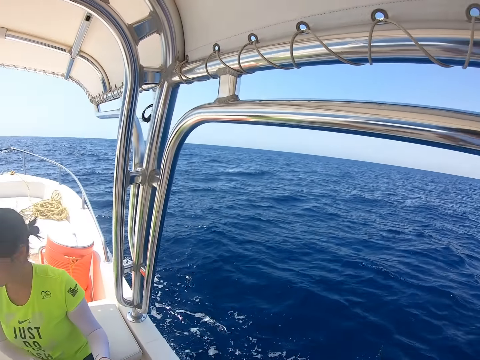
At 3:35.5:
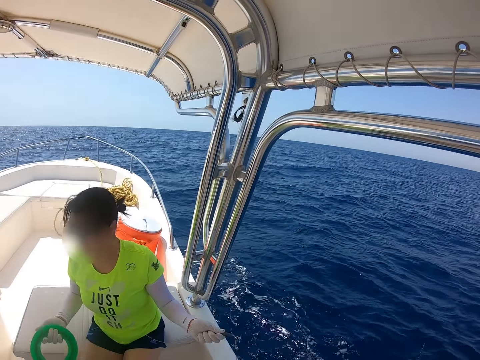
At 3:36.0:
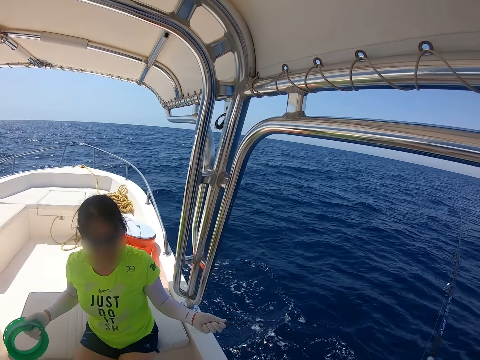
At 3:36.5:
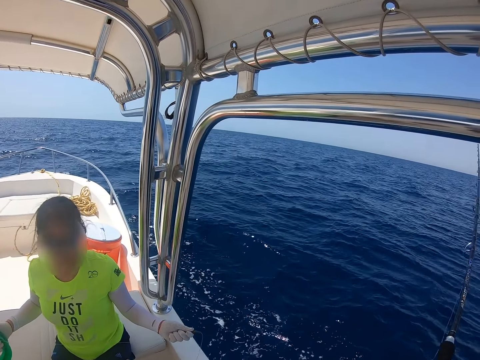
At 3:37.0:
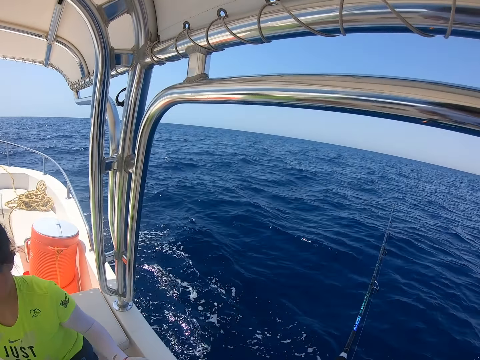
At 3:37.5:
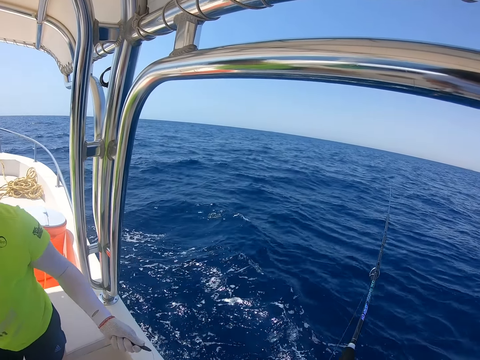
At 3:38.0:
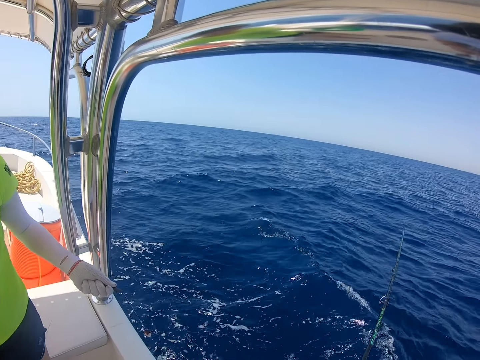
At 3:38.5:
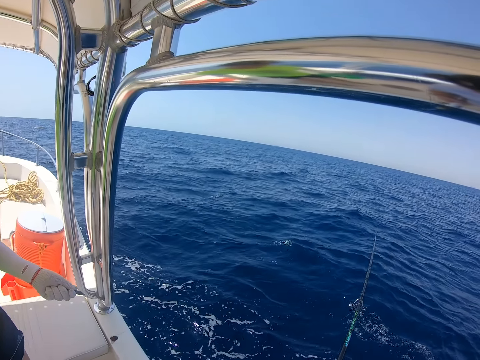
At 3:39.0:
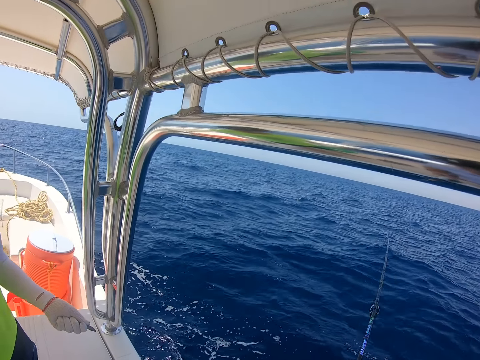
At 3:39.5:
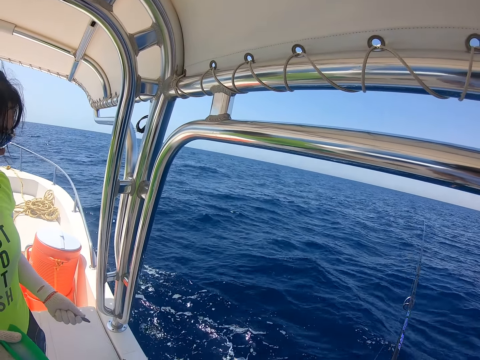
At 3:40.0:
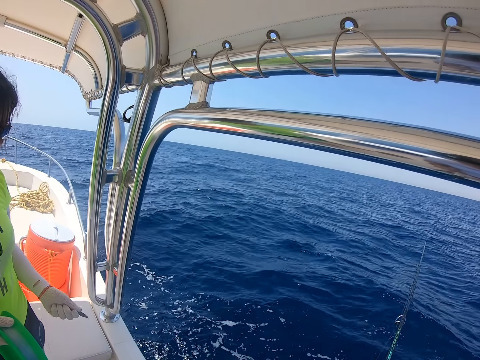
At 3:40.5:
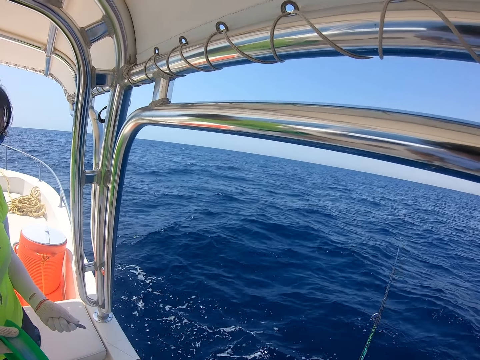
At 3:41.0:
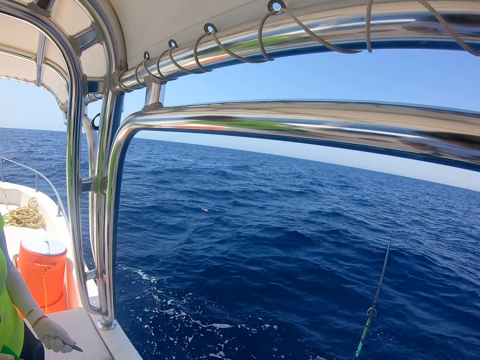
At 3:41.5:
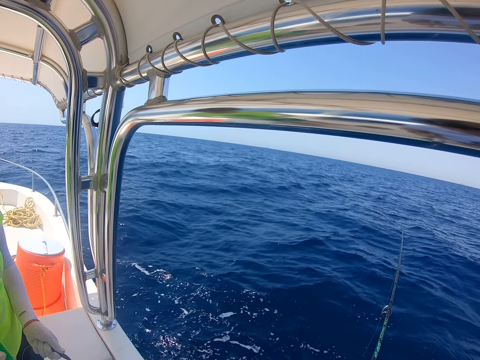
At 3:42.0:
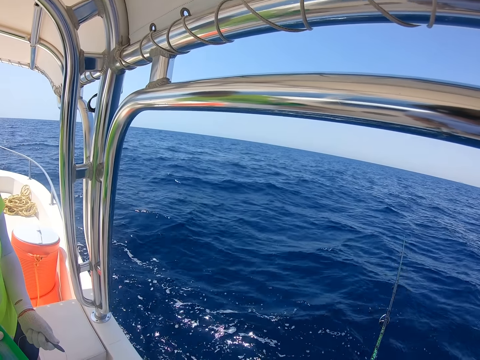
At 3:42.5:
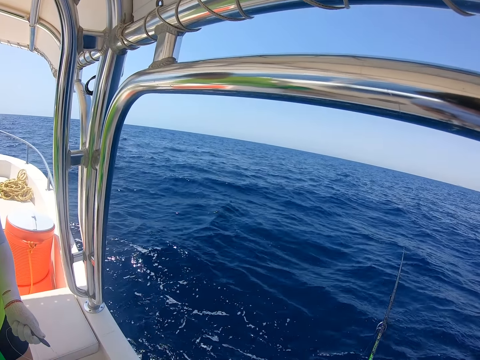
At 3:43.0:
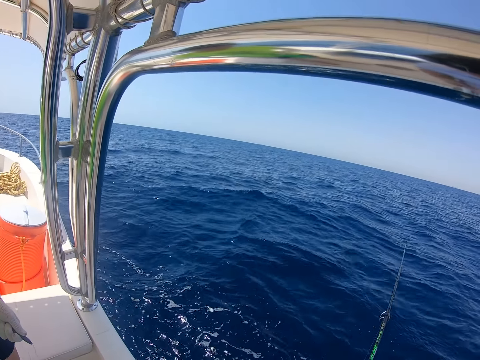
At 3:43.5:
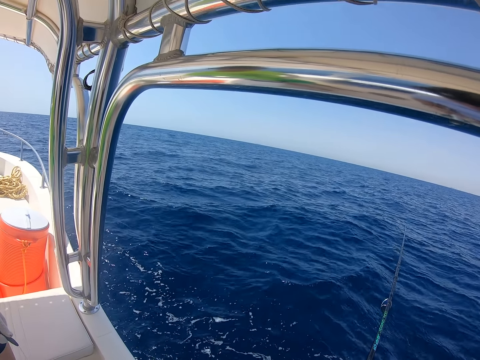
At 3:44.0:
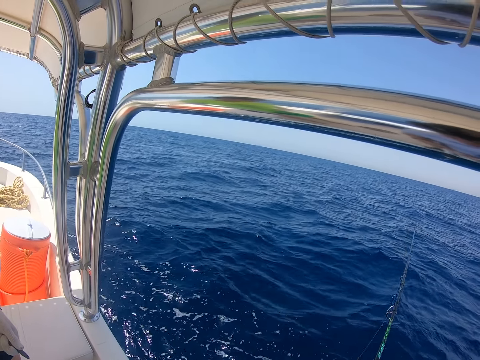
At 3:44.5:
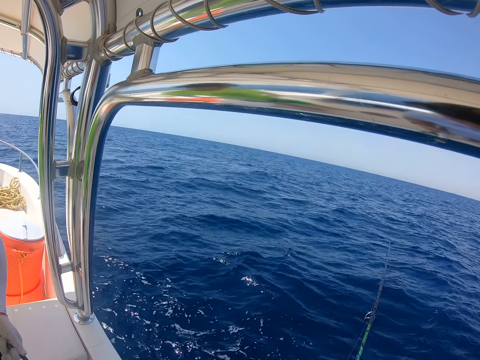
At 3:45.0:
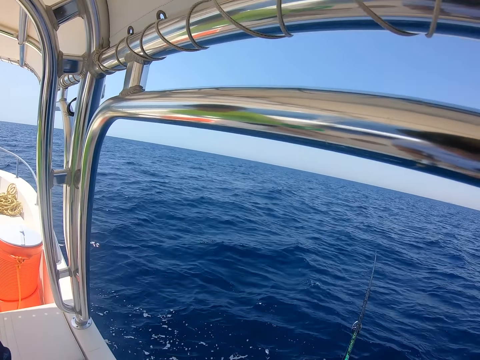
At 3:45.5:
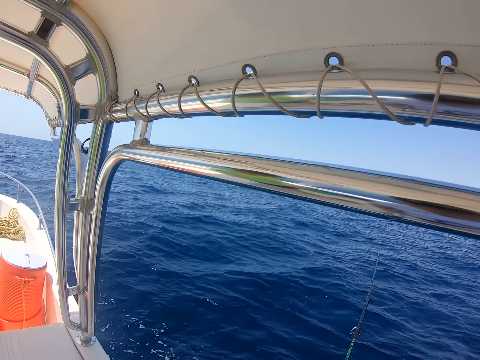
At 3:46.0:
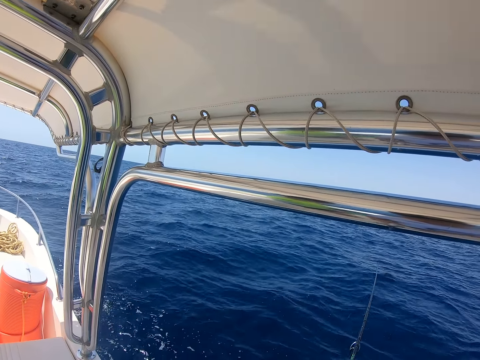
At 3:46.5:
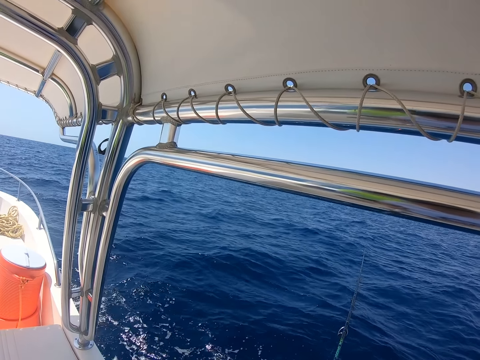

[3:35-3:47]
A man pulls the string.

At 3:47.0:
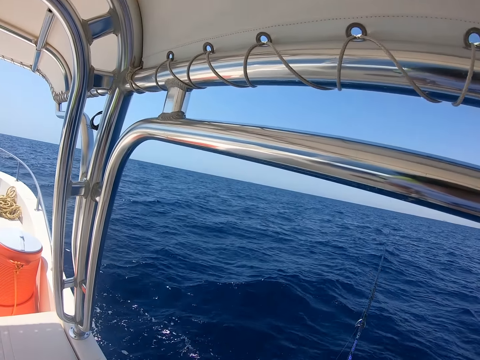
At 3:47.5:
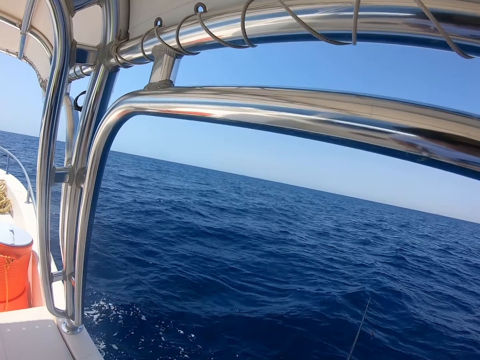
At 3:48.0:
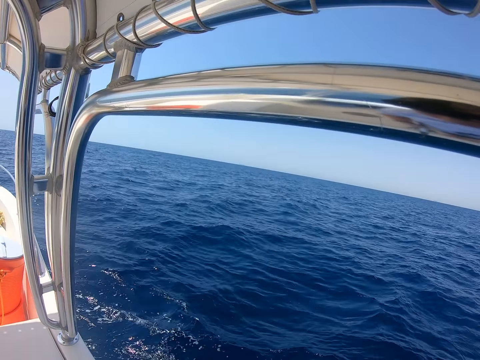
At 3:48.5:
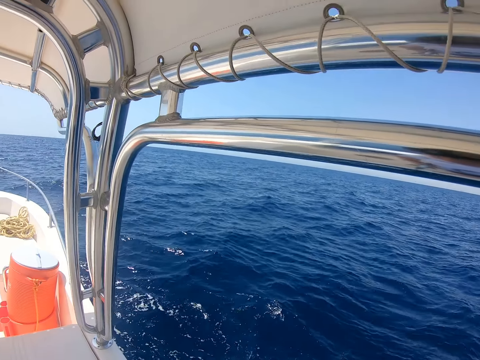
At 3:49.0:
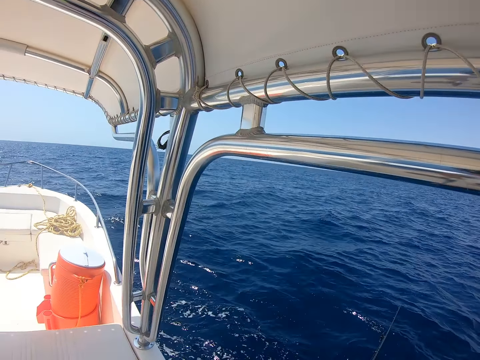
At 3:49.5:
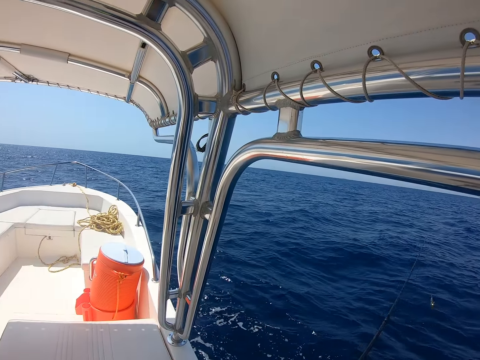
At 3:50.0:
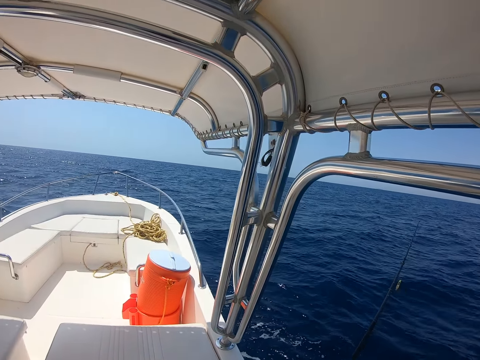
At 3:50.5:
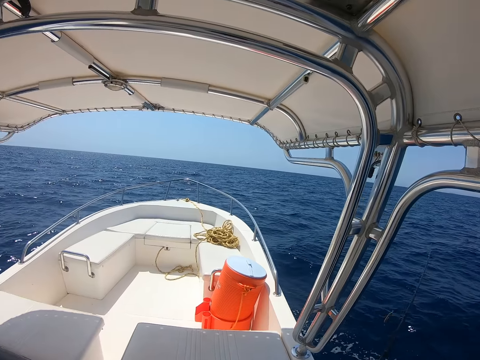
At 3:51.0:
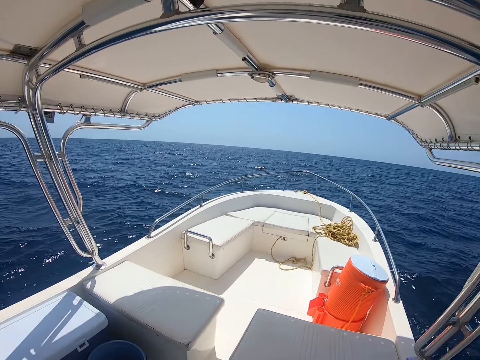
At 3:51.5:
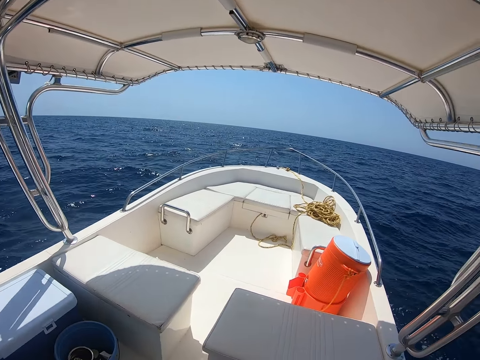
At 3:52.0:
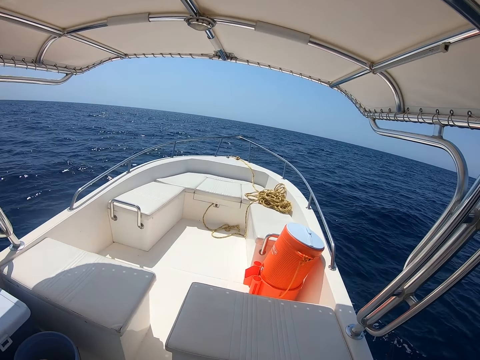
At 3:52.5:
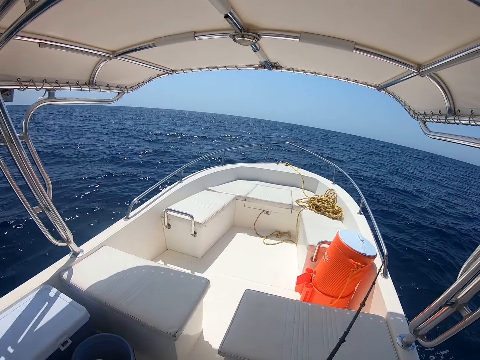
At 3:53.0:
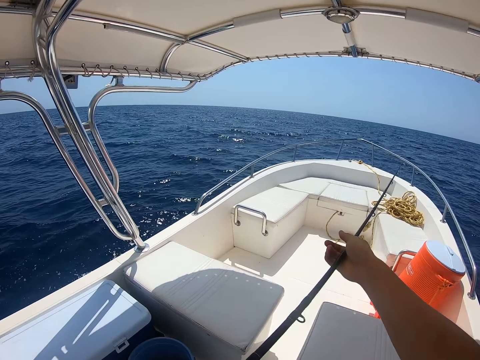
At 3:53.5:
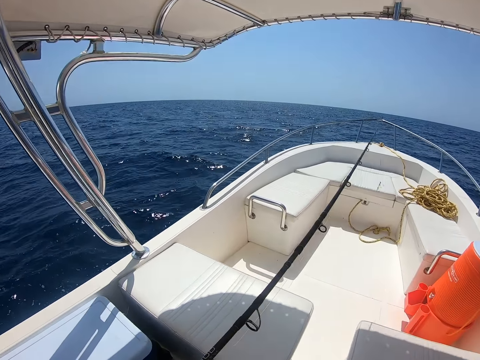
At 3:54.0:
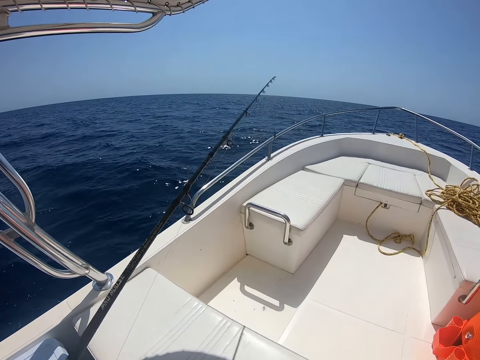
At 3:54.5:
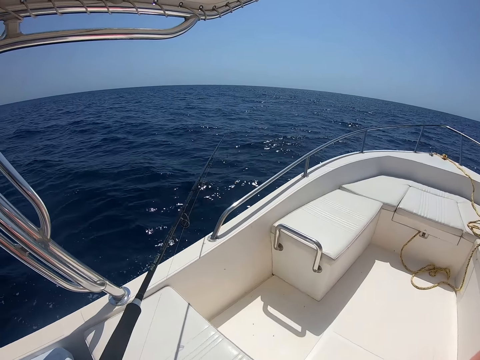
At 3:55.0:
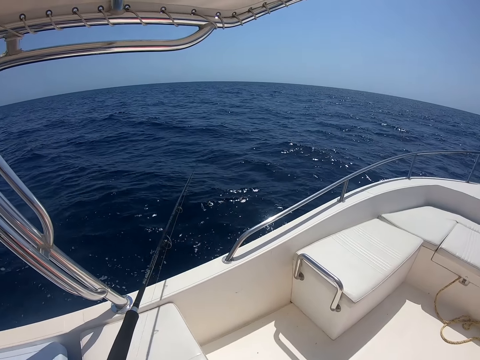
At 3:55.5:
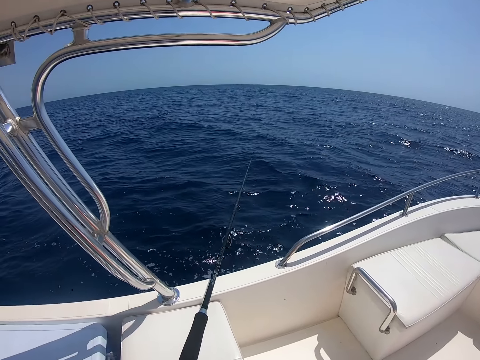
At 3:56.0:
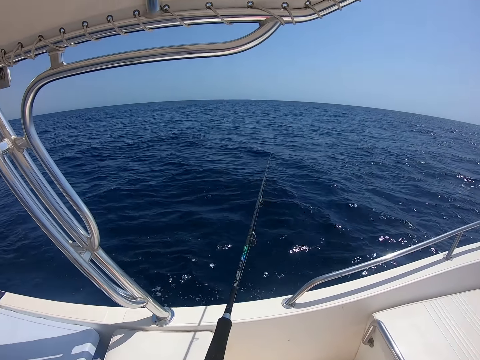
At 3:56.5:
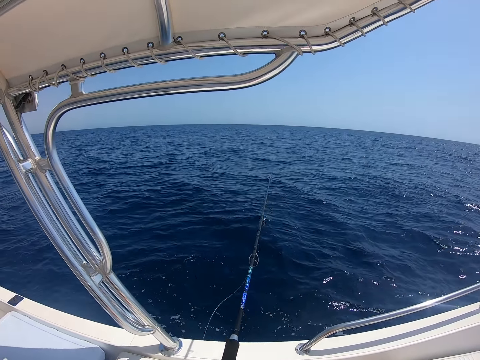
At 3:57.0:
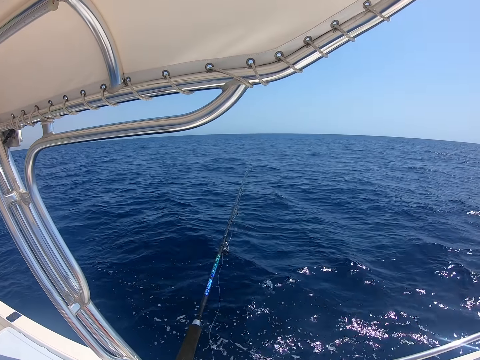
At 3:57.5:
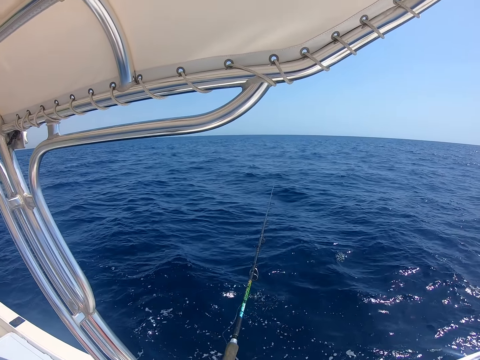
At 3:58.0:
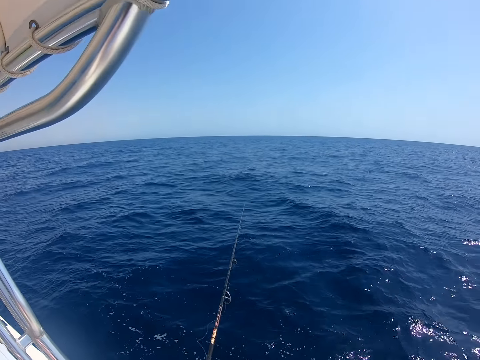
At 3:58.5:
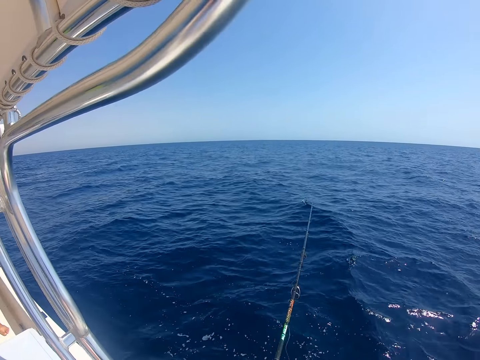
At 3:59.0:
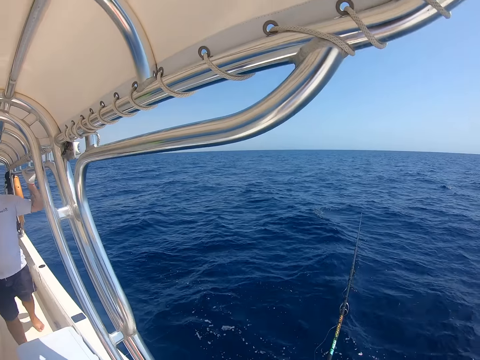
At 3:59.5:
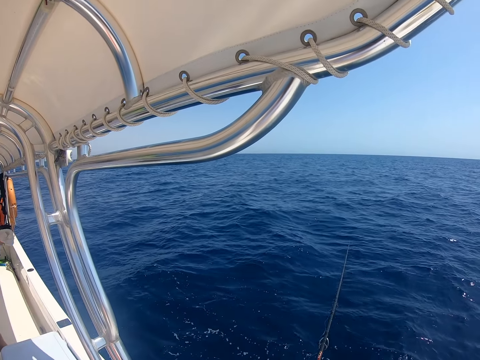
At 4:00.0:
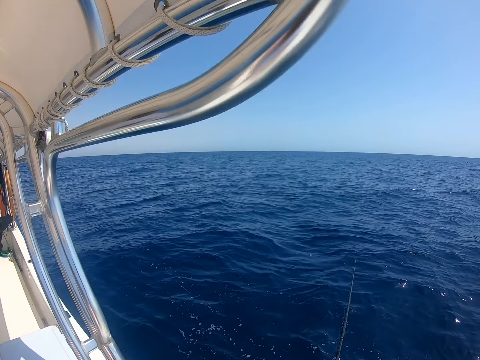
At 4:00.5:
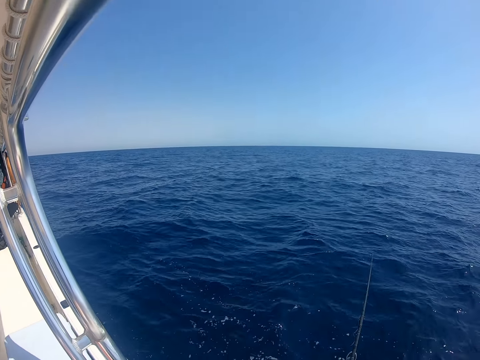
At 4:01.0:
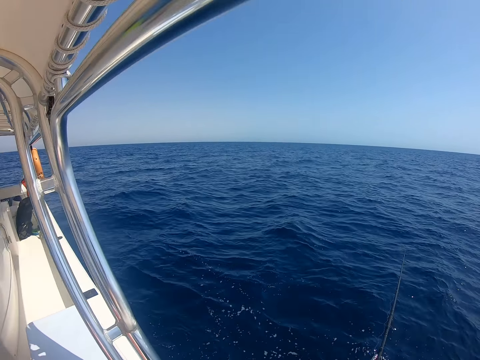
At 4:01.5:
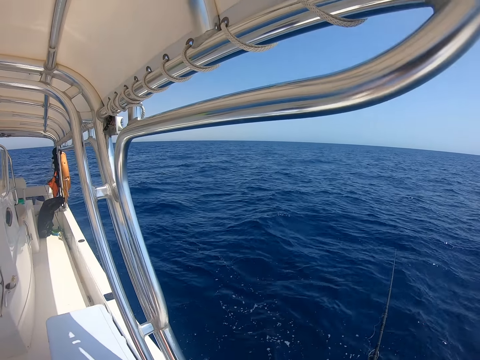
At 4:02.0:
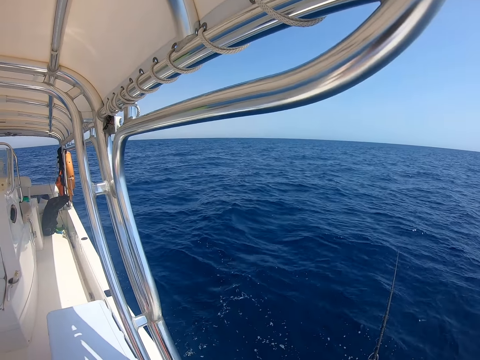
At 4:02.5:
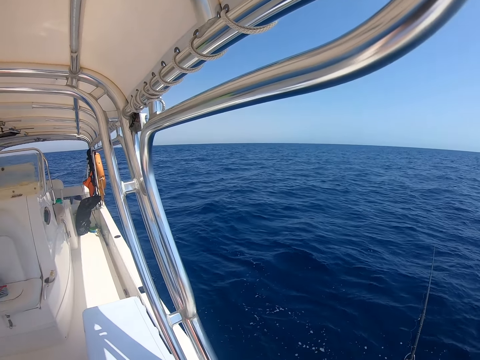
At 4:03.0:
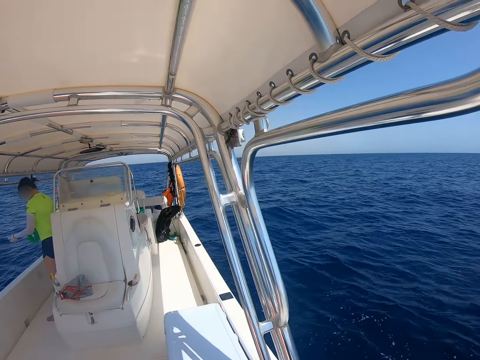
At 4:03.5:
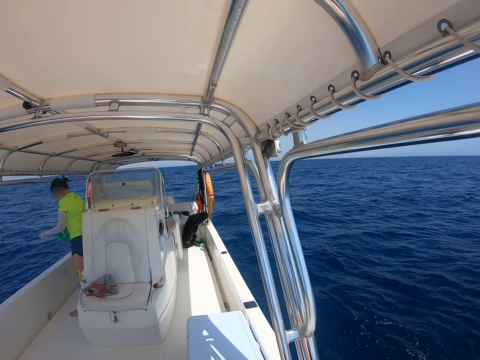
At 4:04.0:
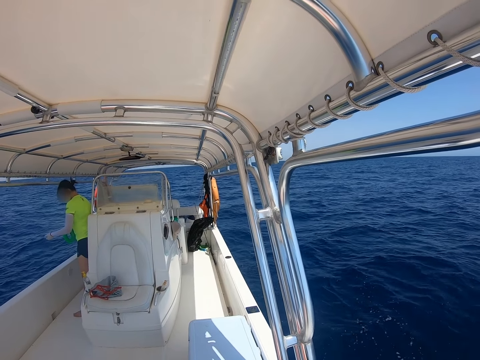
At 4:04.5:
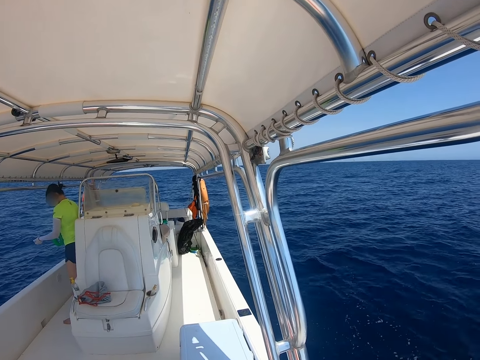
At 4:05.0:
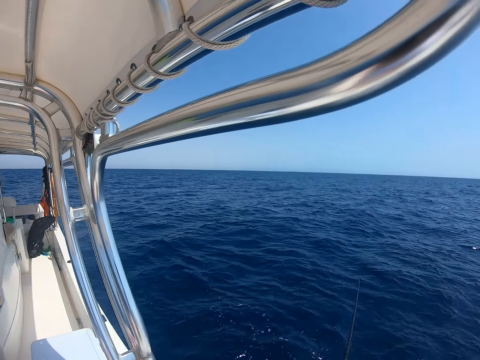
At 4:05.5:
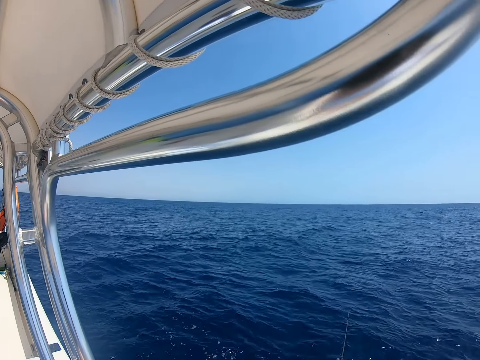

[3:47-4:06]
The camera wearer looks around in the boat. They pull the string out of the water. They put the string in the water. They fish in the ocean with a fishing rod.
